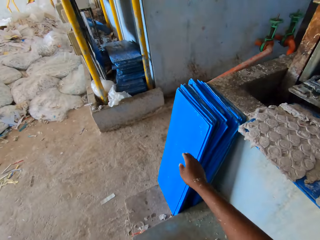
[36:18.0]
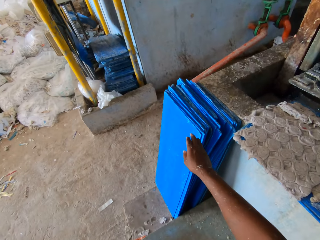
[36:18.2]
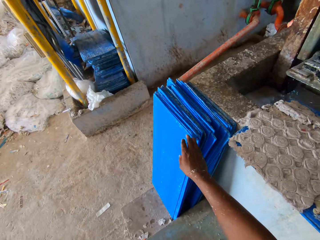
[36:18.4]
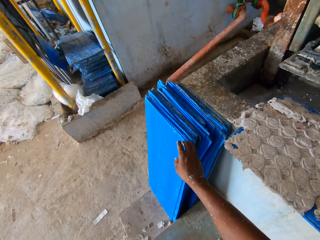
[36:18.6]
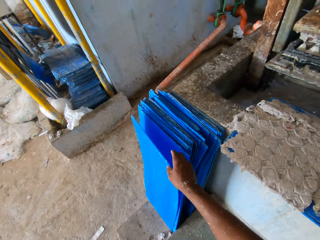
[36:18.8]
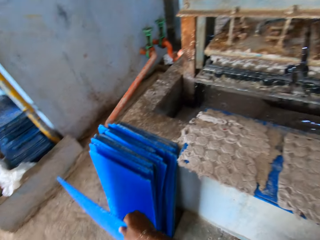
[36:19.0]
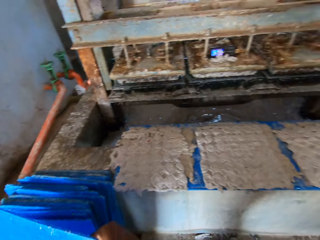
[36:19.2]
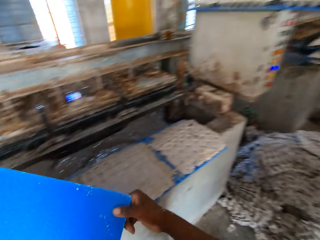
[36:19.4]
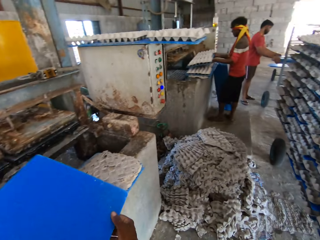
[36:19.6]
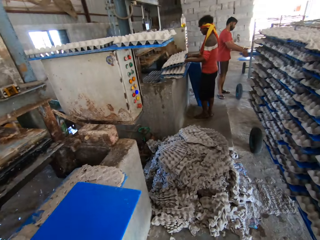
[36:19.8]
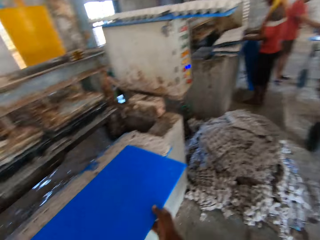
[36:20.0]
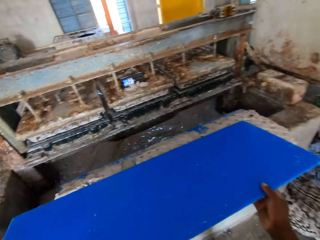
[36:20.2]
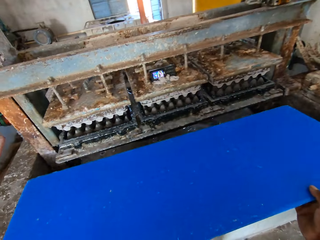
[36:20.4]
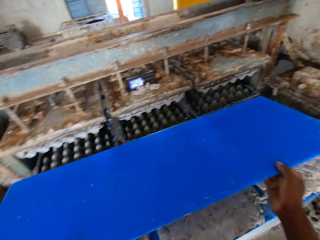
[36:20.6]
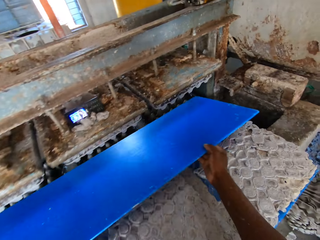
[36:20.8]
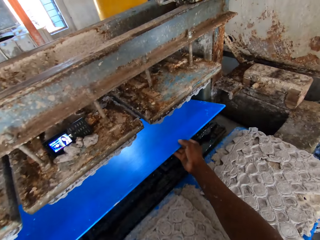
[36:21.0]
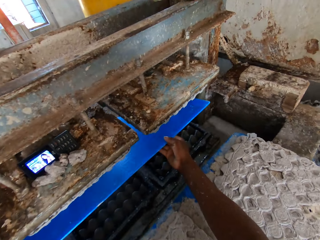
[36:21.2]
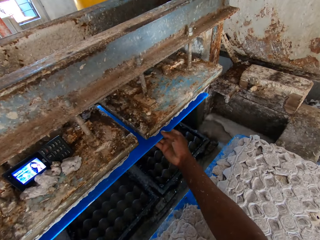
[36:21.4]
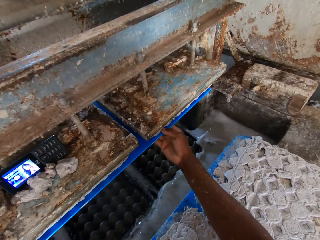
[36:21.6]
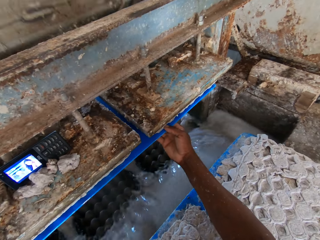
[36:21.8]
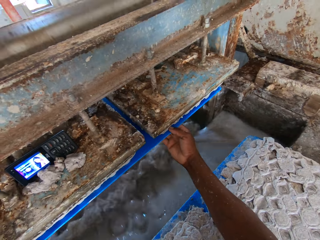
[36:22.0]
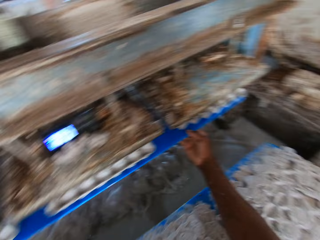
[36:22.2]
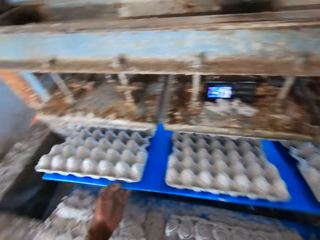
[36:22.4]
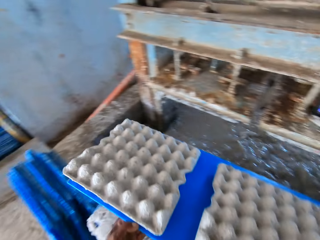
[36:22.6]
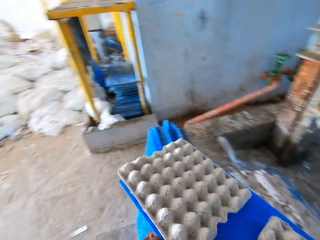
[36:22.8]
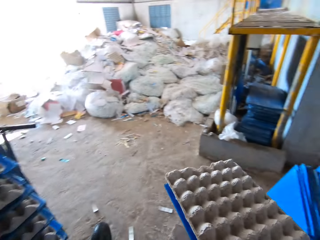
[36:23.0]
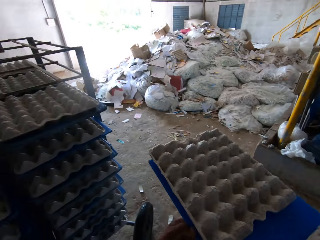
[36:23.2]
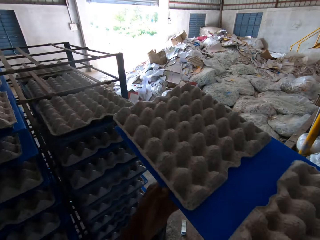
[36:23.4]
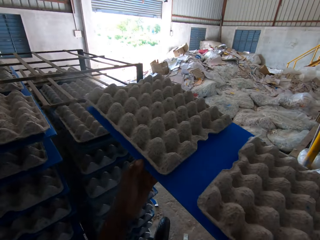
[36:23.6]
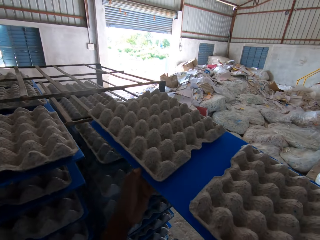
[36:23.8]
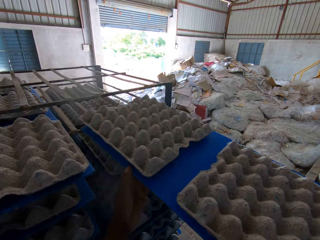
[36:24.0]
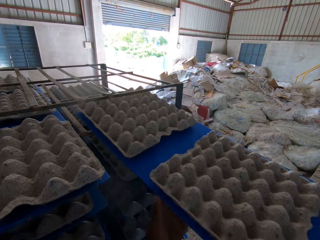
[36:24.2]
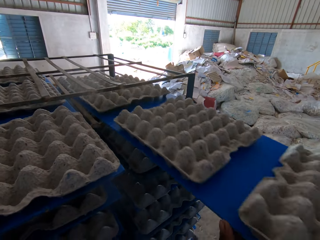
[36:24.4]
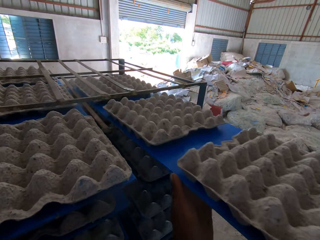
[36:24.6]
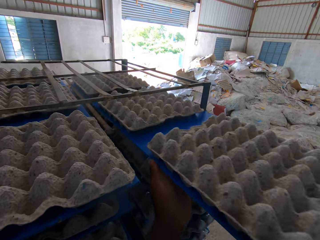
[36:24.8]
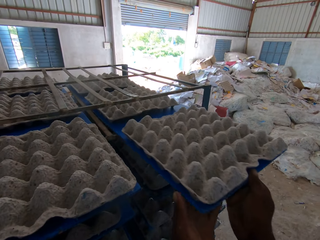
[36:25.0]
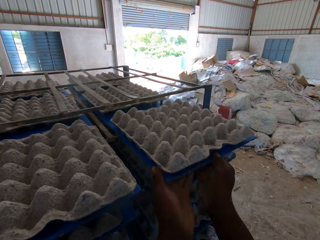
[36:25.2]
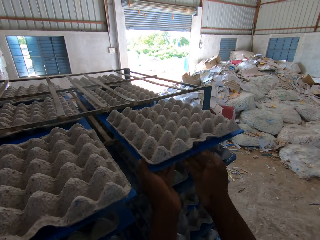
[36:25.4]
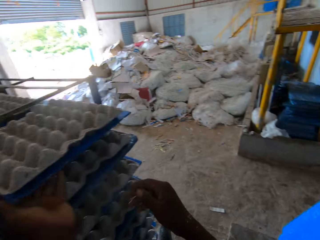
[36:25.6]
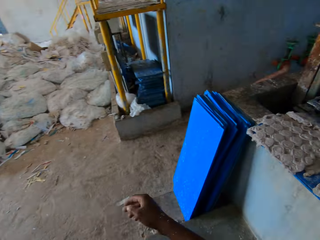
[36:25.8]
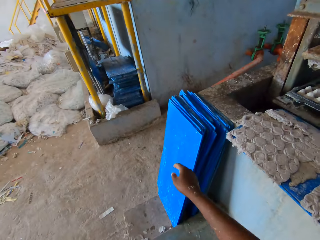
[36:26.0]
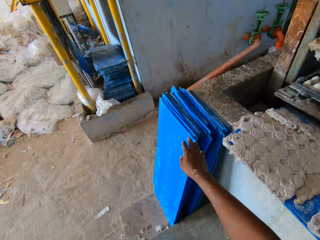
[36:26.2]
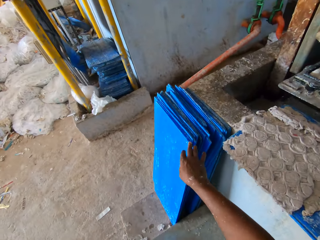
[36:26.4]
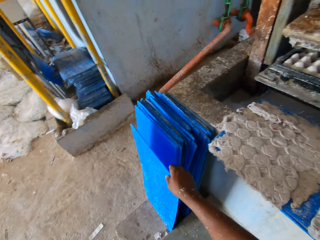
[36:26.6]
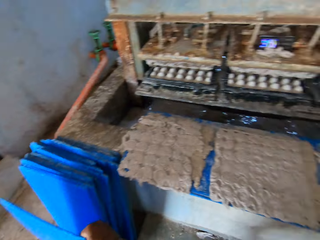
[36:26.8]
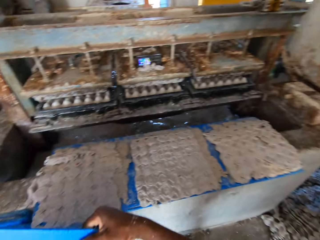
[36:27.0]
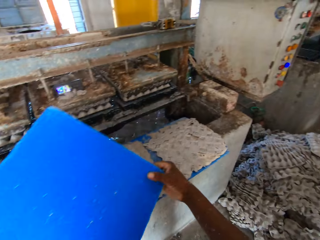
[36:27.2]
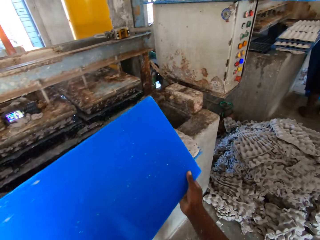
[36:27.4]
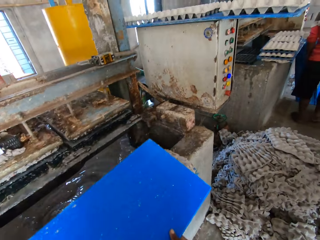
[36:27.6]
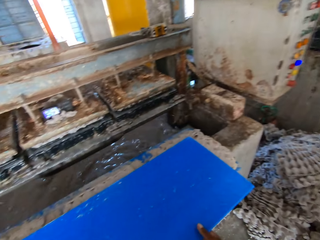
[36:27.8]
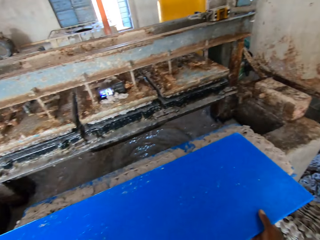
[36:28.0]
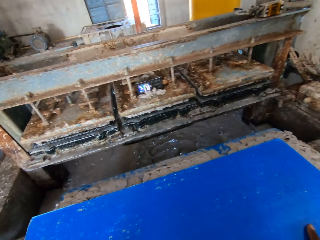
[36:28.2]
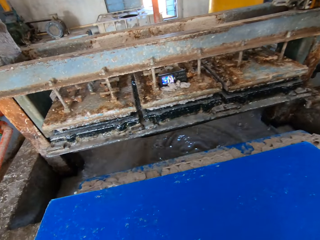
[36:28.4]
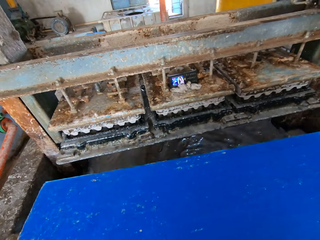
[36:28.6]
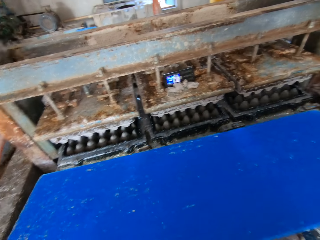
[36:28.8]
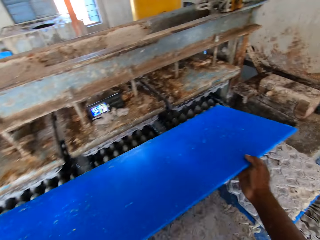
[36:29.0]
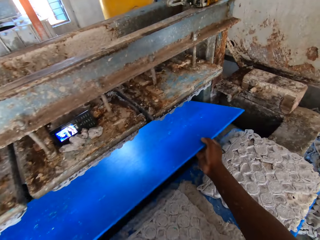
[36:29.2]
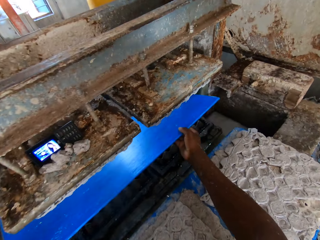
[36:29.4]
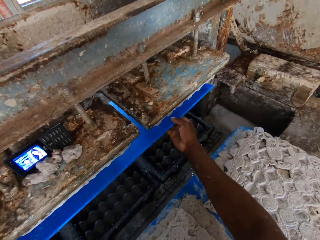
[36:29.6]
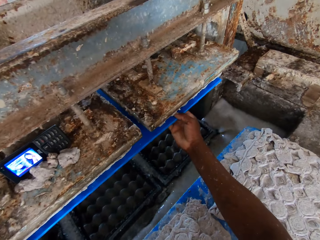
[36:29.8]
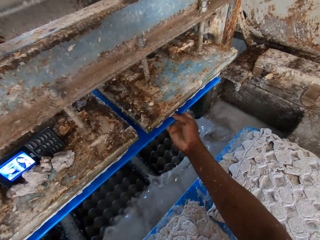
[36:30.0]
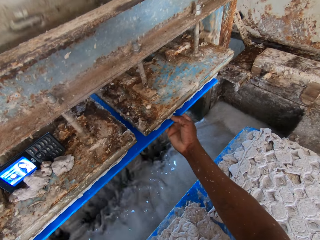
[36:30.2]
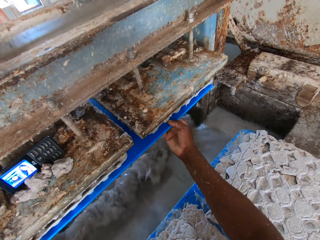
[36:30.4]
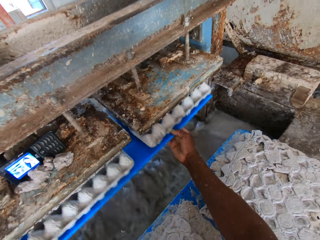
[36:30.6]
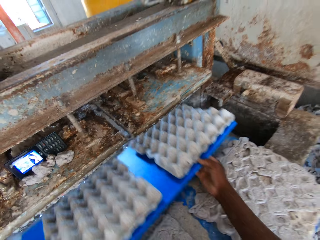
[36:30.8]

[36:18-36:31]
The camera wearer picks a tray or egg tray picker on the floor with his right hand. A man picks an egg tray from an egg tray machine with his hands. Another man picks some egg trays on a rack with his hands. The camera wearer passes the tray to the egg tray machine with his hands. He moves the egg tray from the egg tray machine to the rack with his hands. He picks the egg trays with the tray picker. He picks a tray on the floor with his right hand. He drops the tray on the platform with his hands. He passes the tray to the egg tray machine with his hands. He passes the tray to the egg tray machine again.

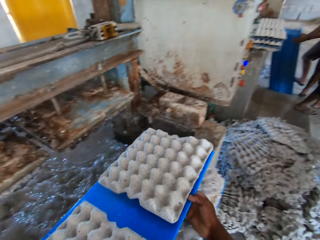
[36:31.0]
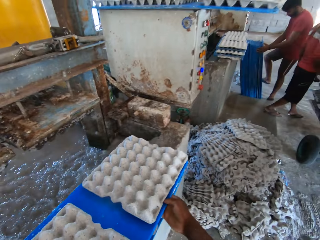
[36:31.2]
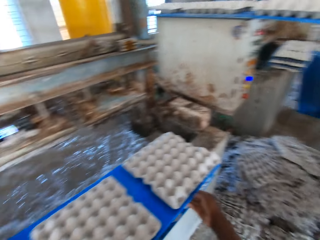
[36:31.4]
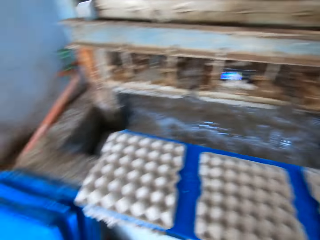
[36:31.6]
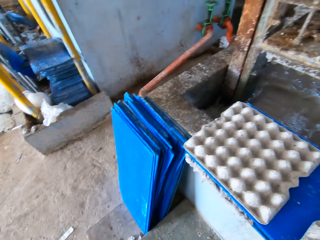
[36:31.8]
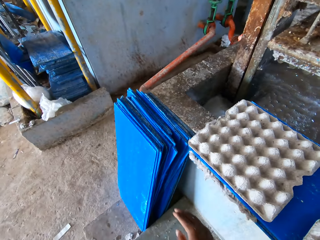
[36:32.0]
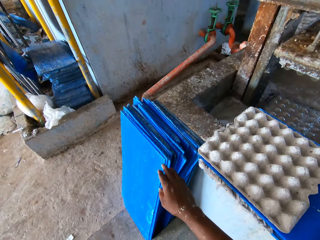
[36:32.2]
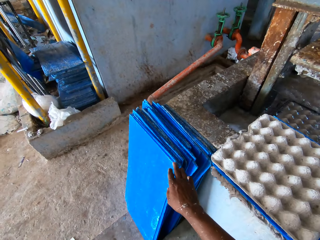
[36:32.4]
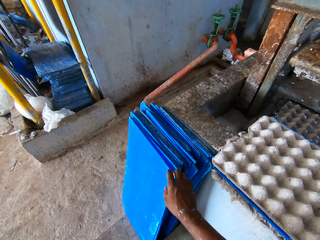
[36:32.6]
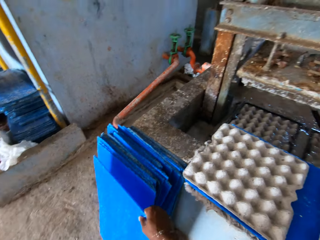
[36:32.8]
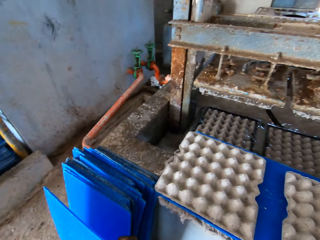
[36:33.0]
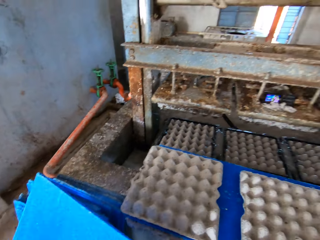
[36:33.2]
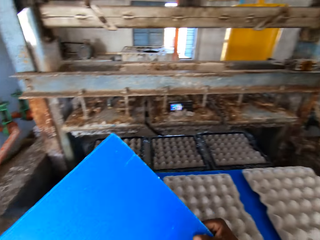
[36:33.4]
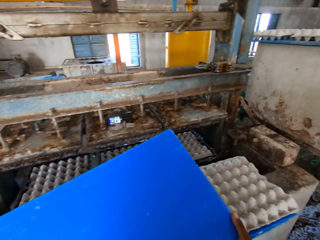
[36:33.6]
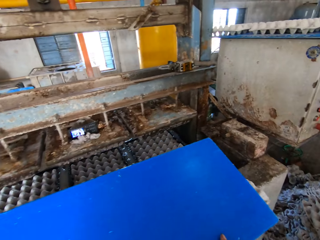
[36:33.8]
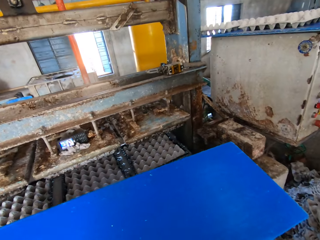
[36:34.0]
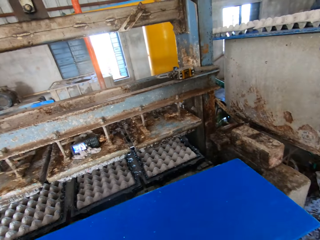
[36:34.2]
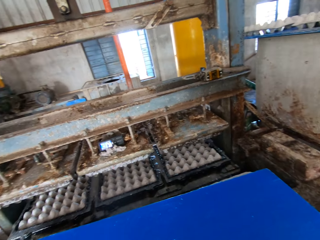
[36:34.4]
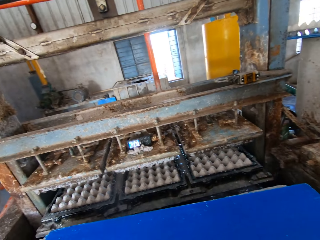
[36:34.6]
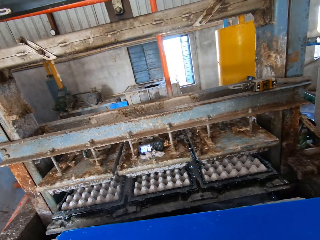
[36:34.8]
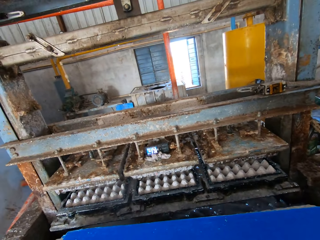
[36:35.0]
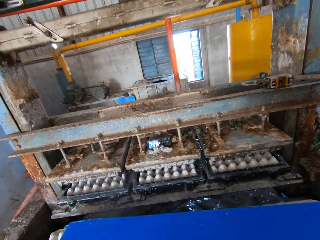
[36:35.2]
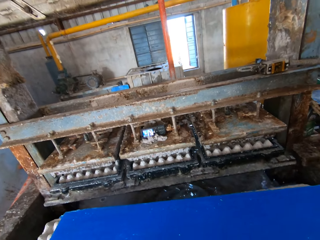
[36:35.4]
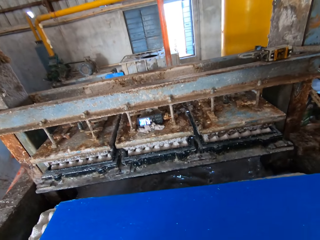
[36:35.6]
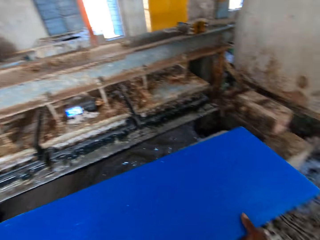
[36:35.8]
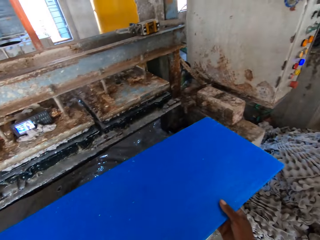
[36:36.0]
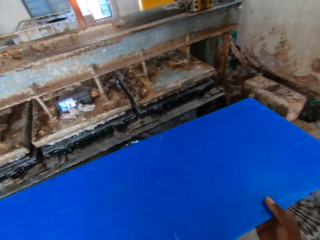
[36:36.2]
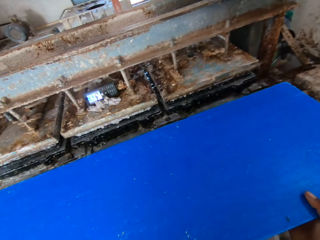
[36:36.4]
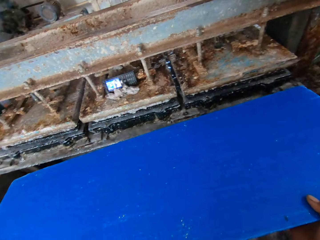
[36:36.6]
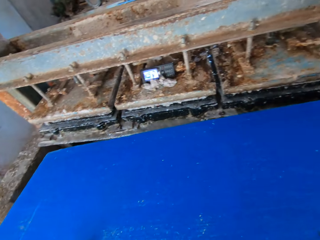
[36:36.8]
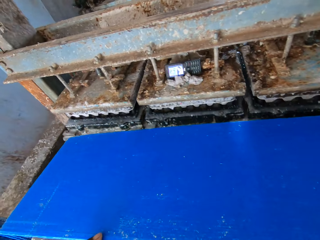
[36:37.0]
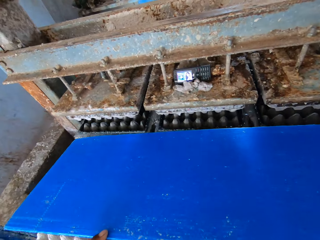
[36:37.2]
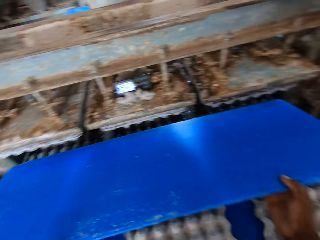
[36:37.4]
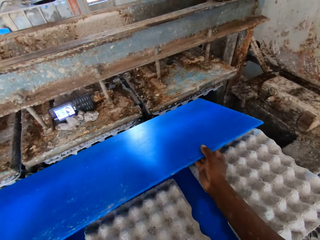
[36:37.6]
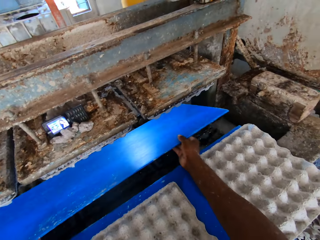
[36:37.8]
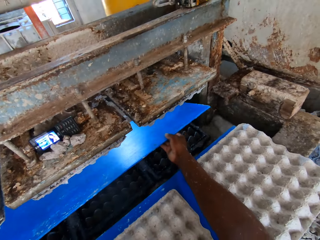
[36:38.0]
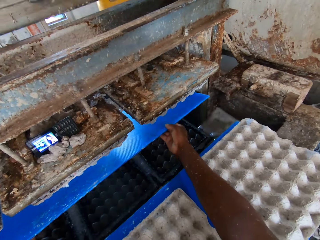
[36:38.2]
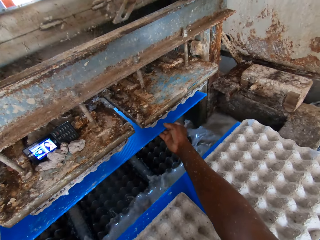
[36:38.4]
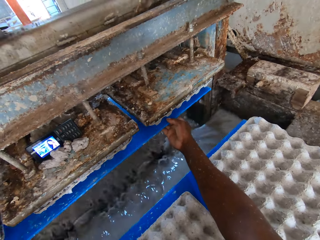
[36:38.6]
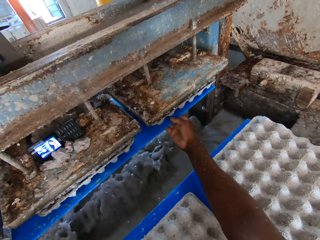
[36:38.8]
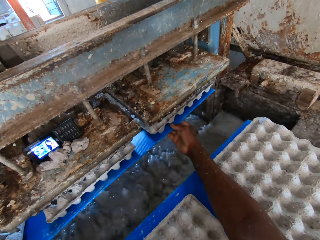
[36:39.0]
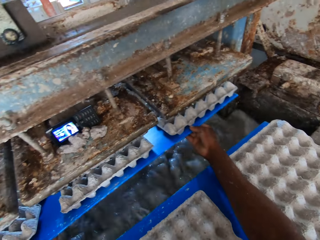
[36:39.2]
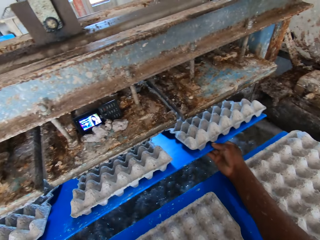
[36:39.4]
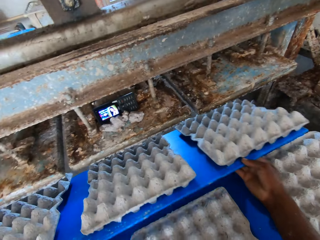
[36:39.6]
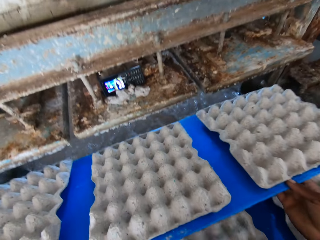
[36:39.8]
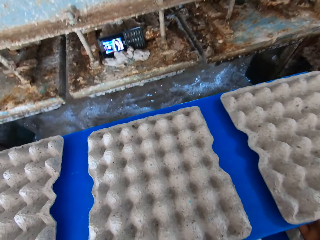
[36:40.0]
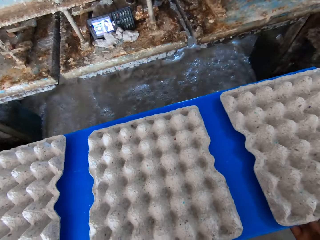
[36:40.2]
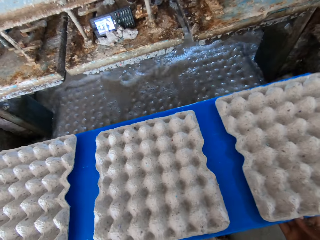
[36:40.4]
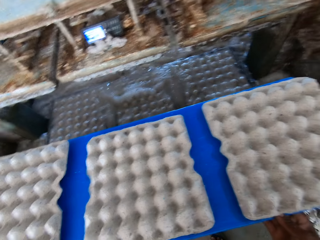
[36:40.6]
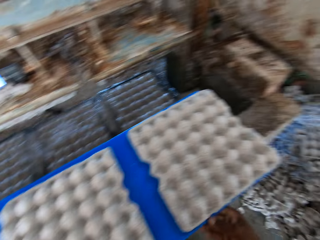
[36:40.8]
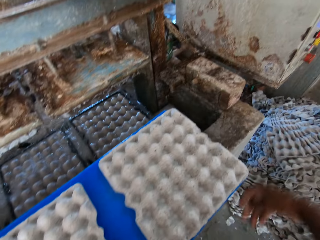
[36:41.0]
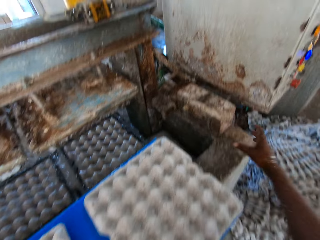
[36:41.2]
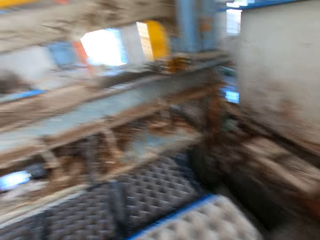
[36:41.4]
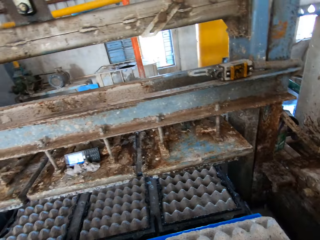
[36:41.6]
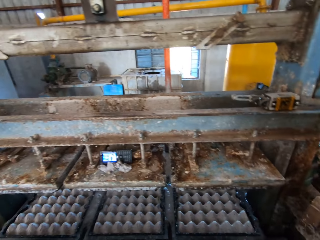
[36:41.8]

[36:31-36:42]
The camera wearer picks the egg trays with the tray picker. He drops the egg tray on the platform with his hands. A man drops the egg trays on the floor with his hands. The camera wearer picks a tray or egg tray picker on the floor with his right hand. He drops the tray on the platform with his hands. He passes the tray to the egg tray machine with his hands. He picks the egg trays with the tray picker. He drops the egg tray on the platform with his hands. He picks a wood piece near the control box with his right hand.
